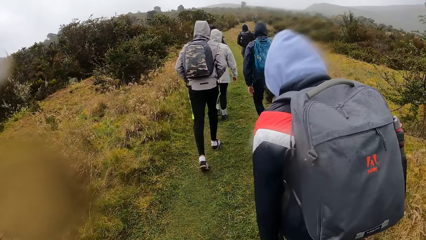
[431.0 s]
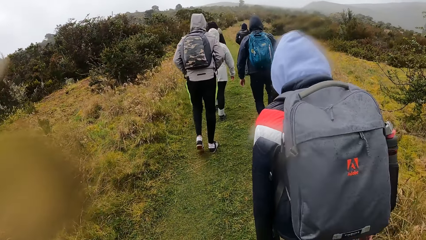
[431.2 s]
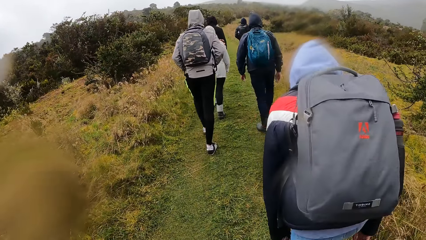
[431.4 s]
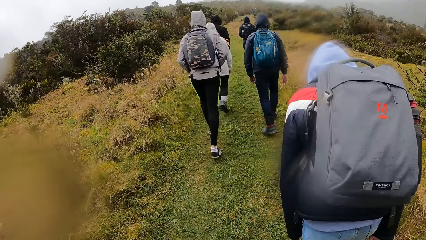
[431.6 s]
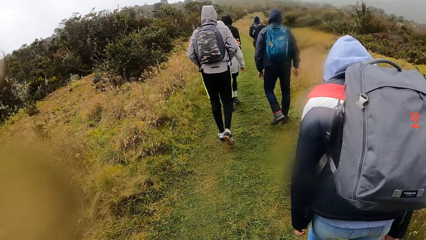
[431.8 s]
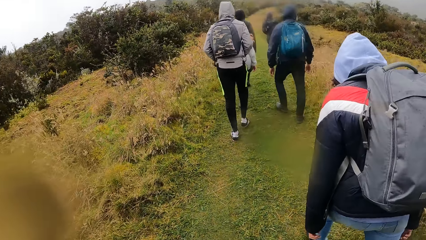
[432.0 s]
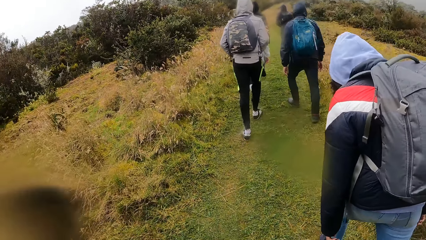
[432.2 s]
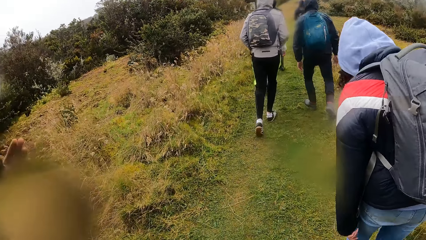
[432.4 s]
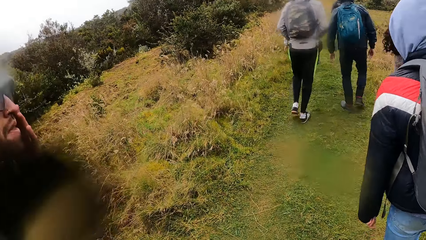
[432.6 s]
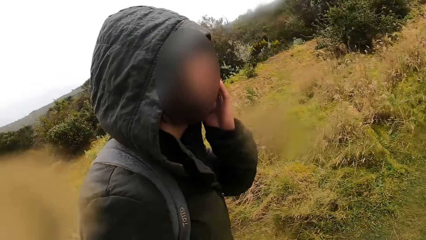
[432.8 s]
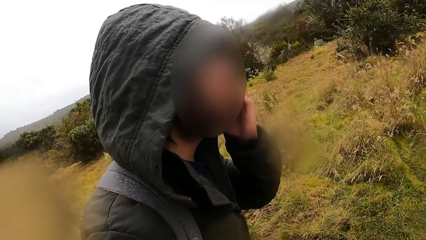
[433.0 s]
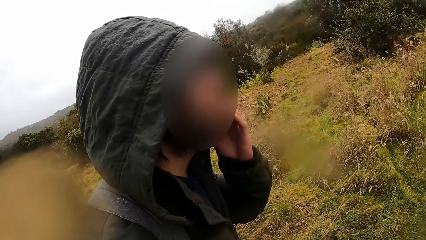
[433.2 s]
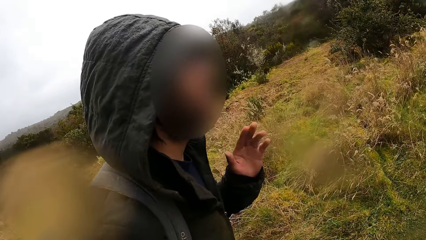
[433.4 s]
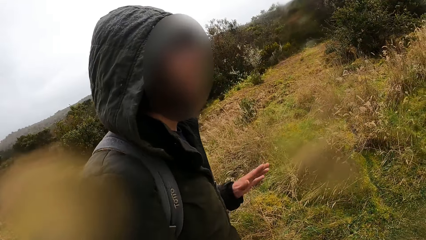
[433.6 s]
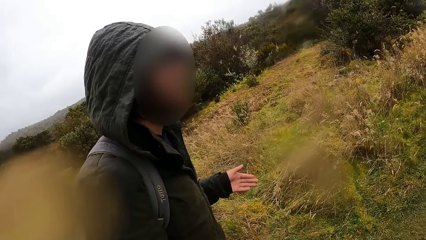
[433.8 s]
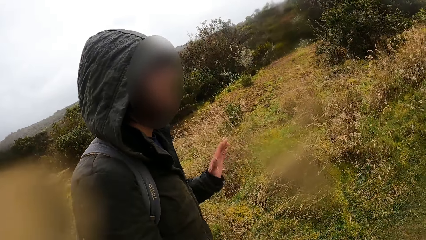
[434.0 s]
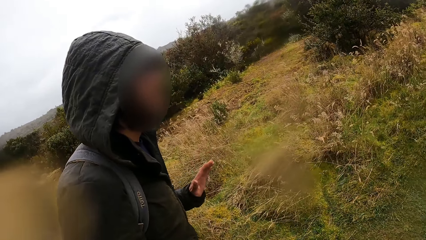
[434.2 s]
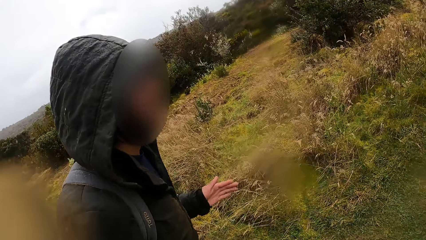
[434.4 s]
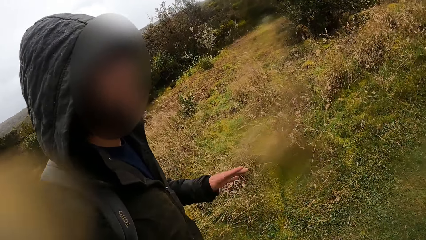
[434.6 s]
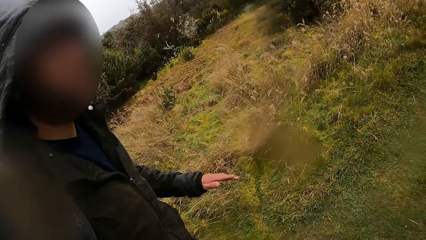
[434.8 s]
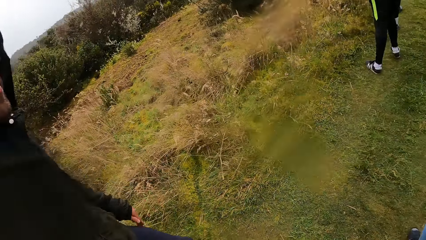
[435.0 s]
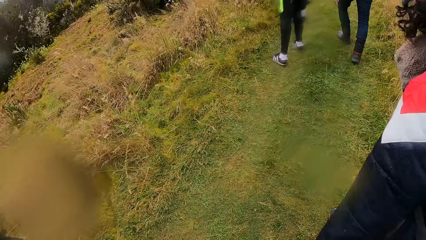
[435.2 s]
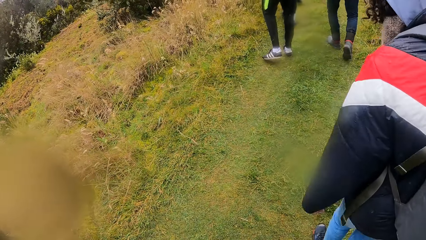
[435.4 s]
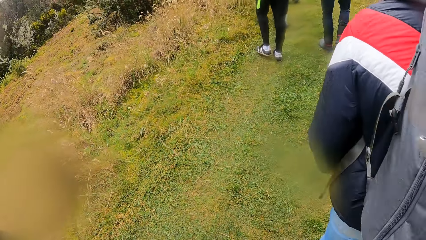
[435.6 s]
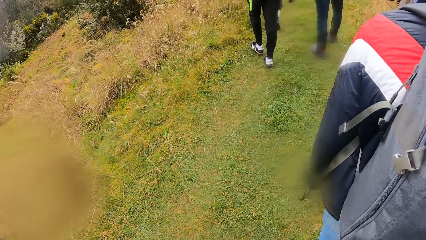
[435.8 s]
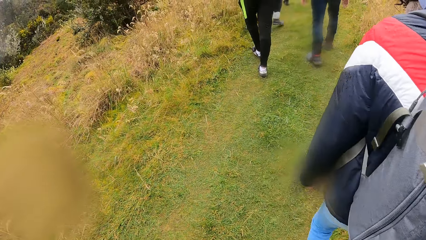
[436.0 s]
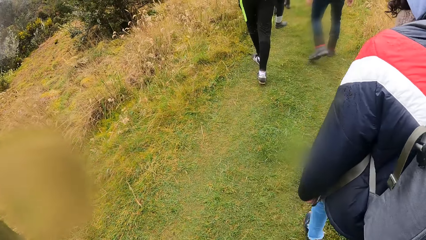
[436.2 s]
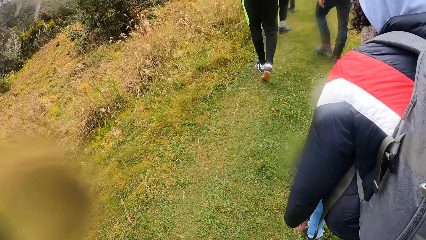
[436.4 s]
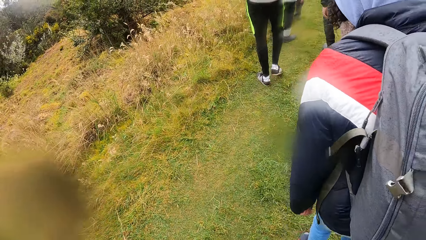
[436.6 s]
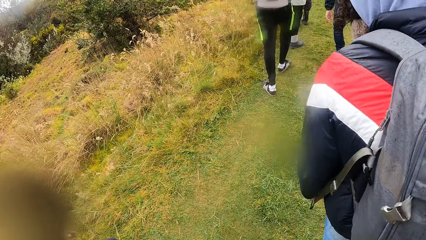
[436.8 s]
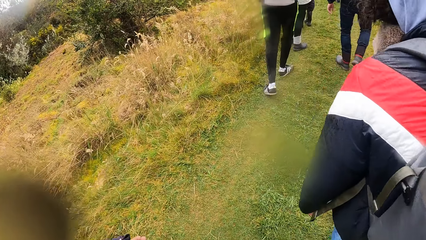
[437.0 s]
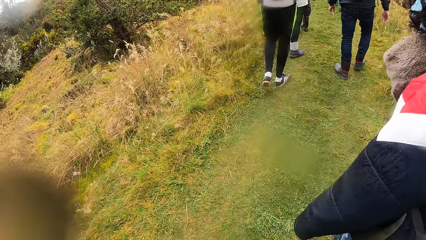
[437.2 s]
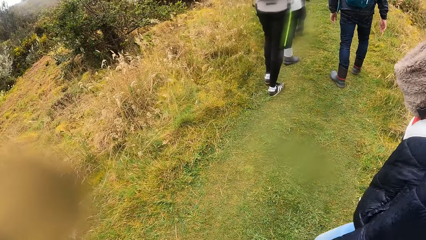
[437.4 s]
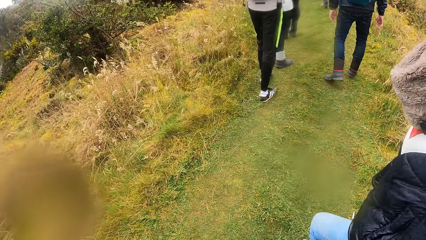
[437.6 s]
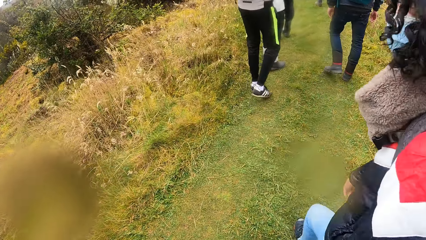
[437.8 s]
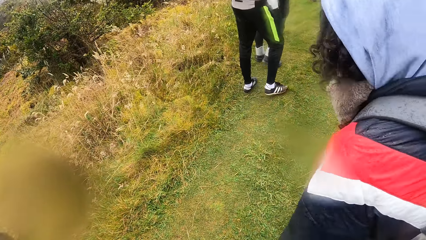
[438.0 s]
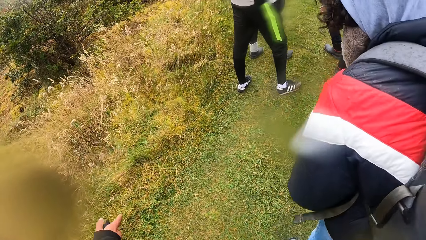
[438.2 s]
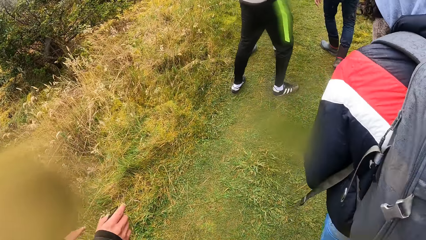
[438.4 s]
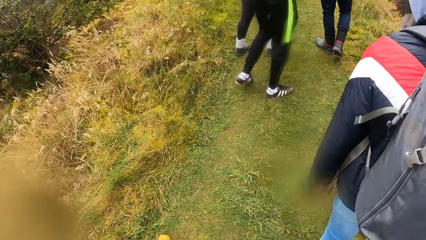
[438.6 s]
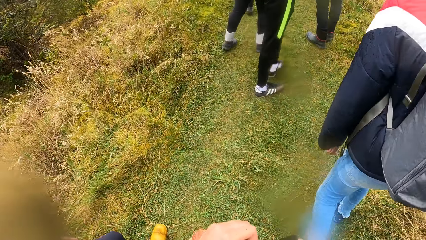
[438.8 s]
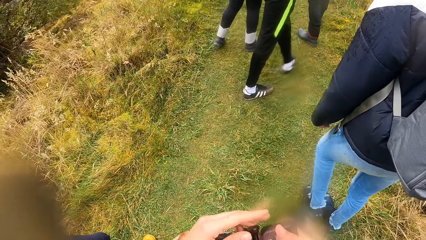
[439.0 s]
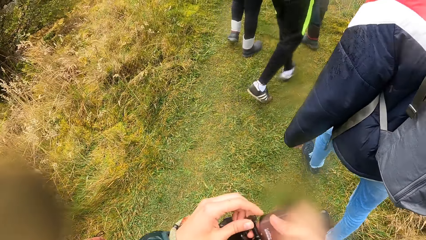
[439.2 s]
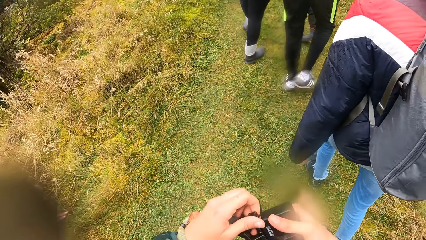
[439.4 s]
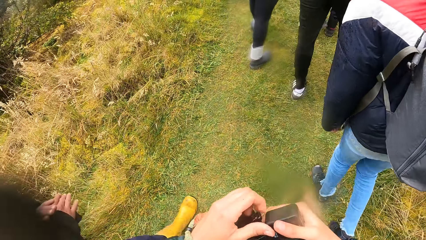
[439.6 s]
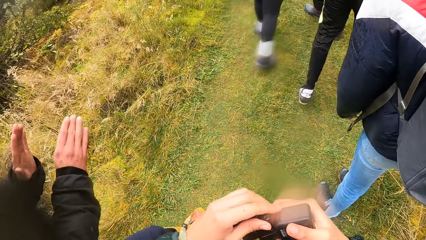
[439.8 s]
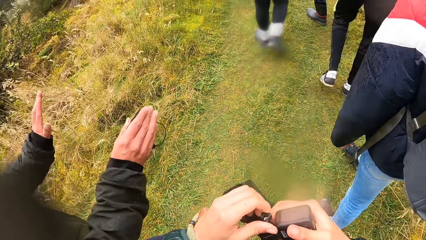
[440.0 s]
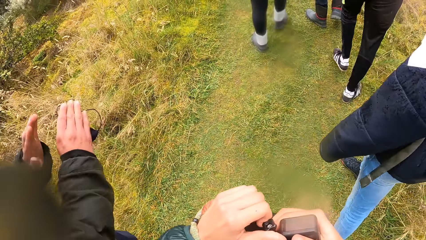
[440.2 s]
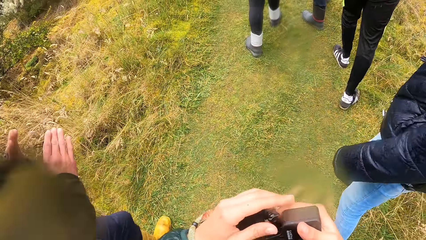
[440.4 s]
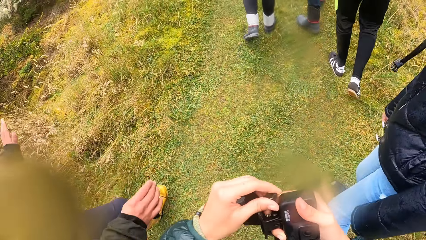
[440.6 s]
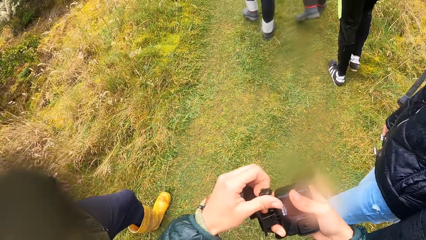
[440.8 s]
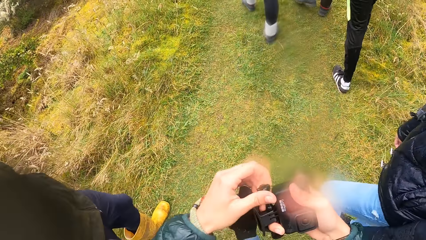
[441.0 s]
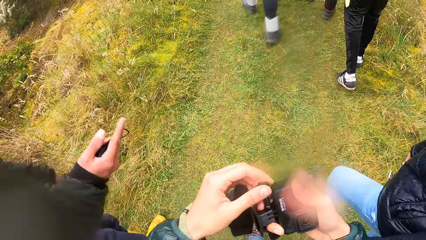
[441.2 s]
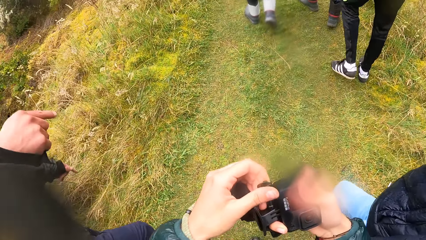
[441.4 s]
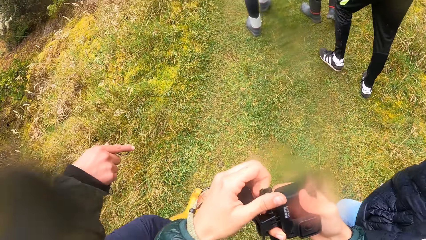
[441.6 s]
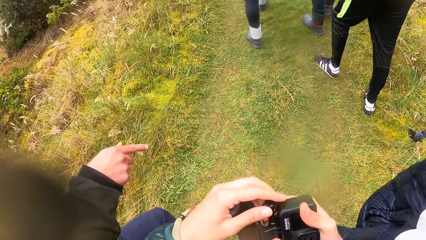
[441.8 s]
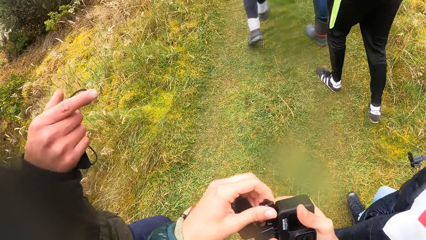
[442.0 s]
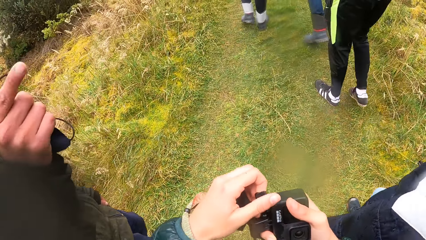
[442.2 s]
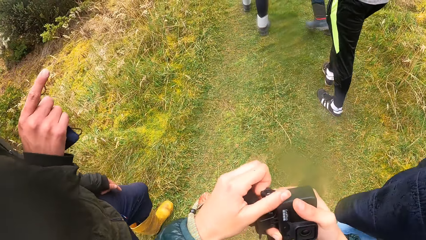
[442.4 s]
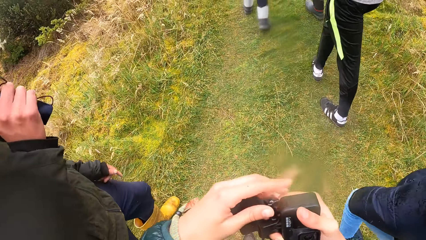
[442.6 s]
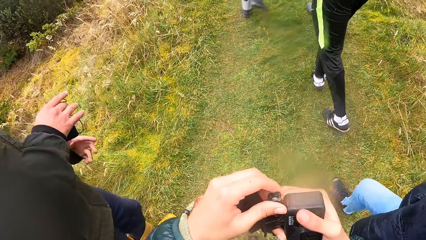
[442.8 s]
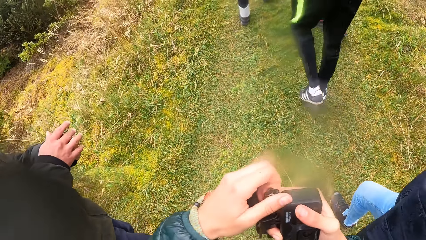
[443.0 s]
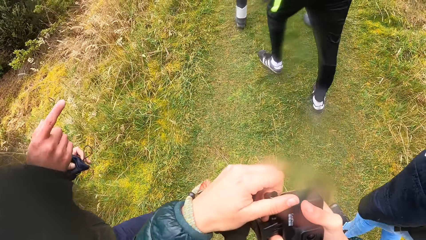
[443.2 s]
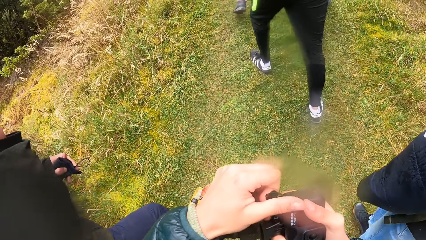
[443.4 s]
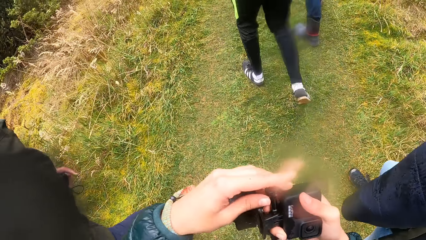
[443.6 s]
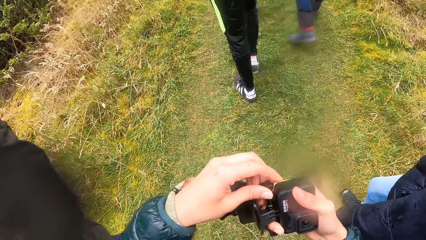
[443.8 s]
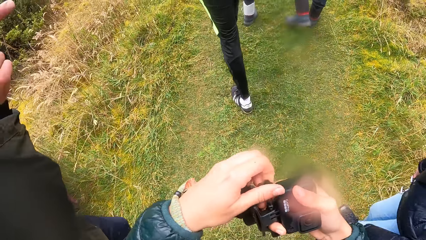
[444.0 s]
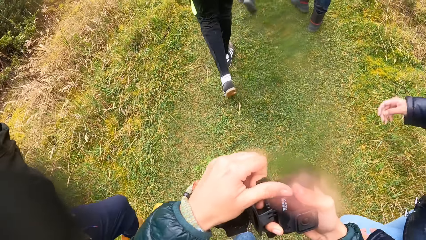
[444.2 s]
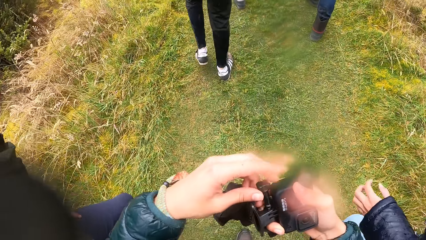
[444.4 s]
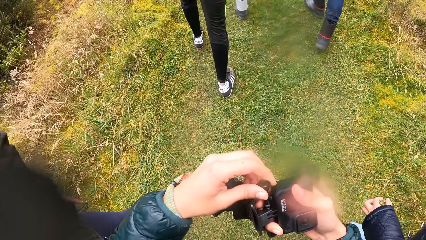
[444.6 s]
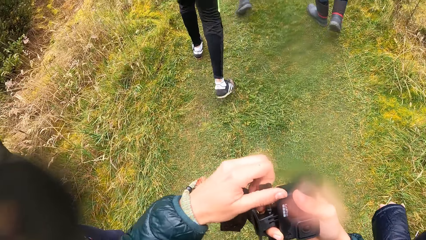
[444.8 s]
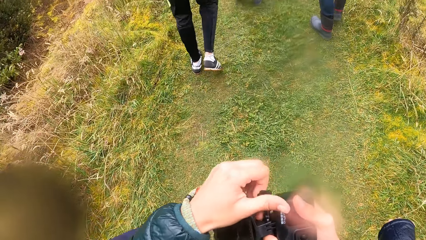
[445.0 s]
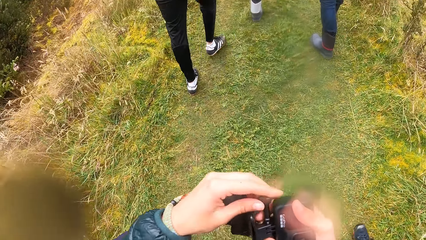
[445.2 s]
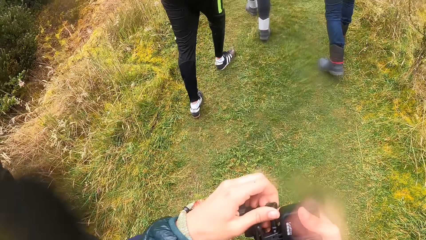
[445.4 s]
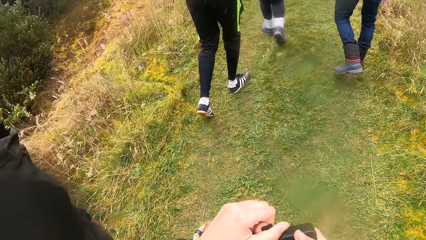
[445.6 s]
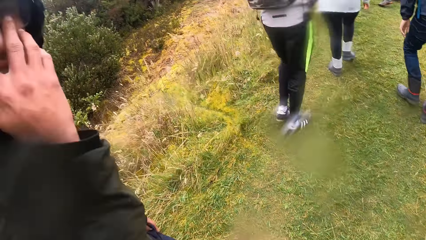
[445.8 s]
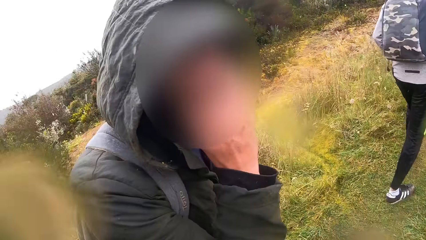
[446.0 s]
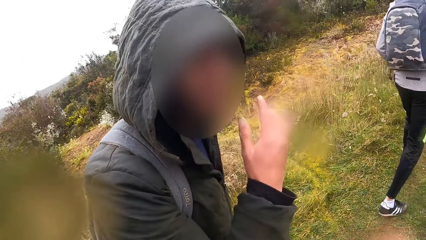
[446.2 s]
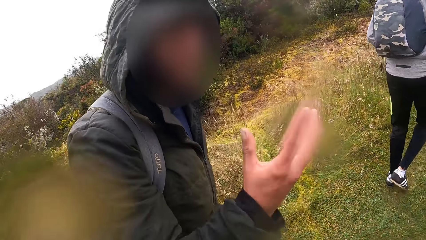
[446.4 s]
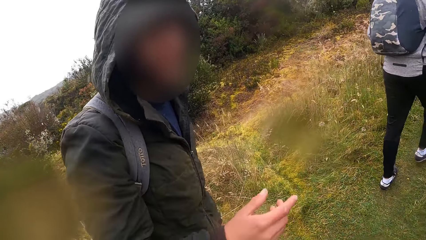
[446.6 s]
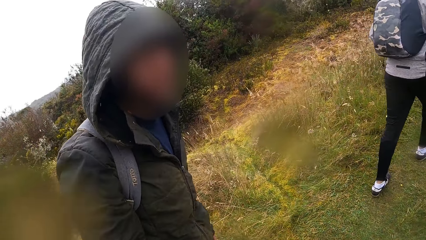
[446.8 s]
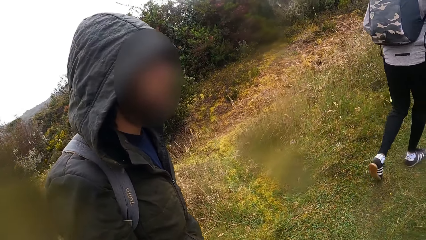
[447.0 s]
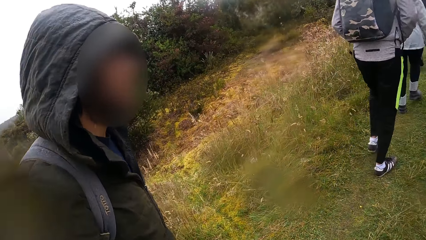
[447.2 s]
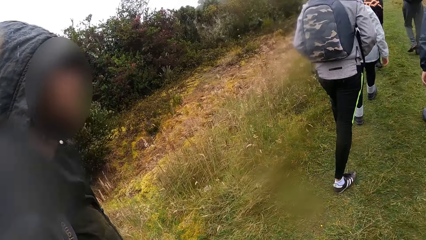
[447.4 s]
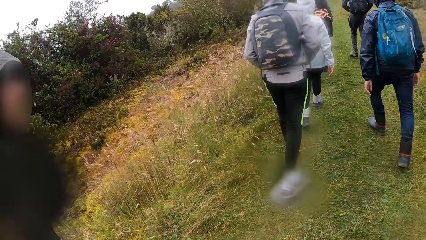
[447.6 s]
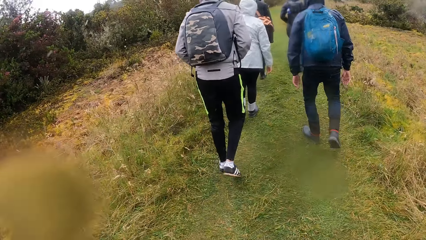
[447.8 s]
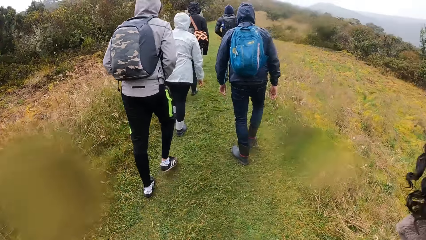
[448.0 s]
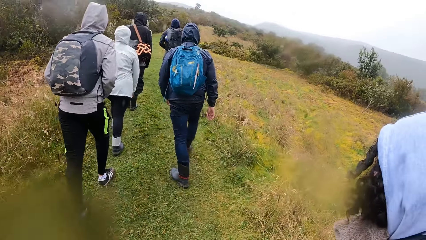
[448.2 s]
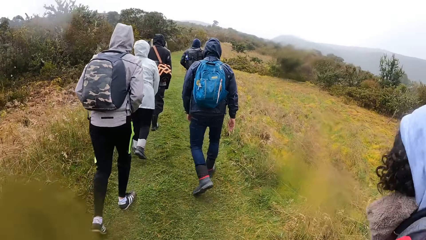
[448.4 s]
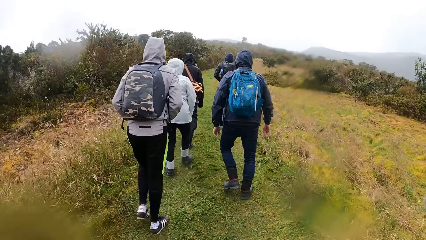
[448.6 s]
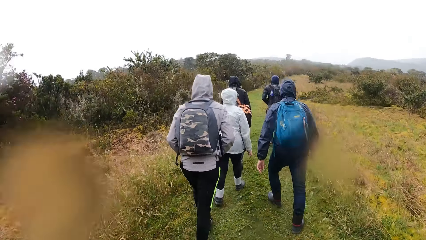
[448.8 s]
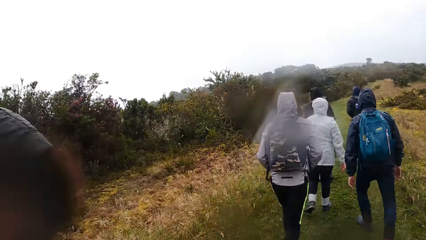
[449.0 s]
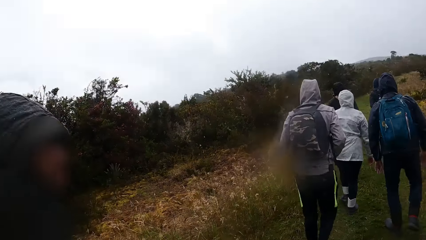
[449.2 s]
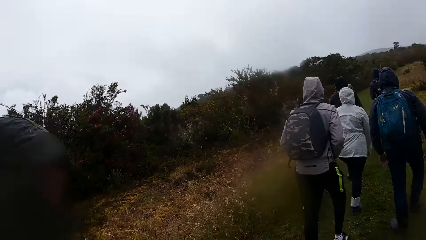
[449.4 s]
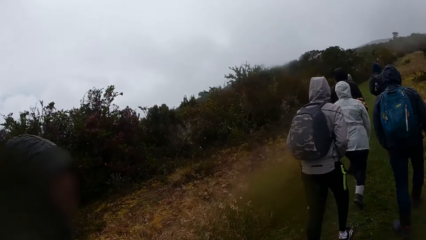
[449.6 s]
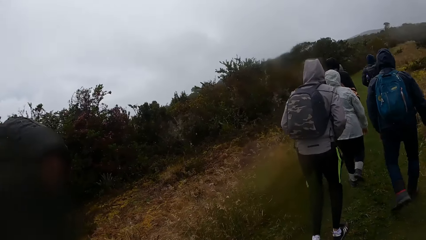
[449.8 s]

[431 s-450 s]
The man removes his left hand from his face, touches his face, and speaks to the camera wearer. The camera wearer climbs the mountain. He unscrews the camera holder with his left hand. He fixes the camera. He takes a facemask from his right hand with his left hand. The man talks to the camera wearer. The camera wearer goes up the mountain.
